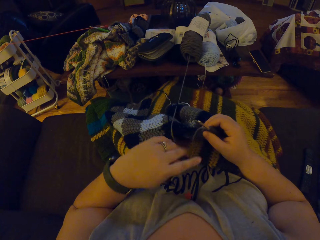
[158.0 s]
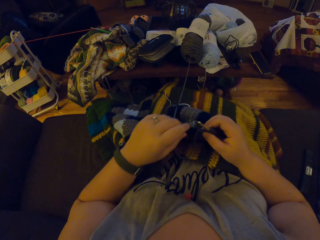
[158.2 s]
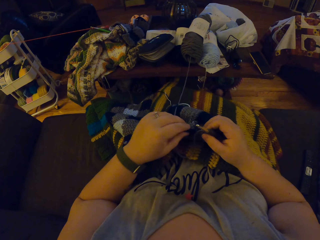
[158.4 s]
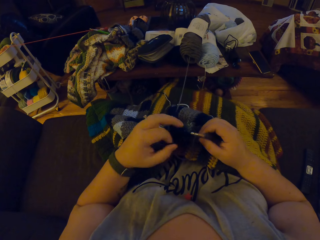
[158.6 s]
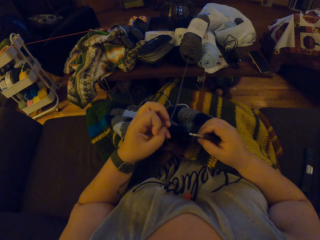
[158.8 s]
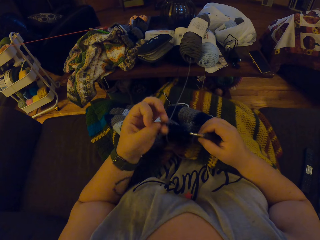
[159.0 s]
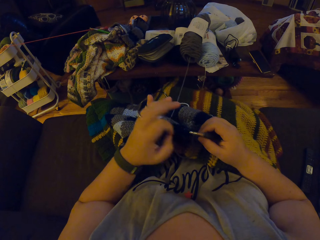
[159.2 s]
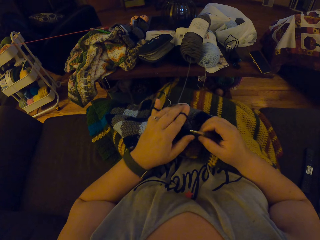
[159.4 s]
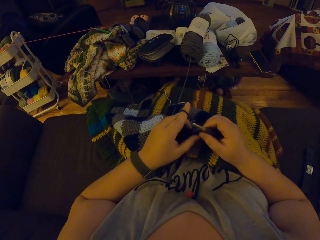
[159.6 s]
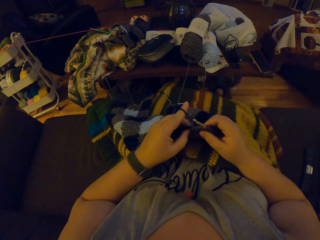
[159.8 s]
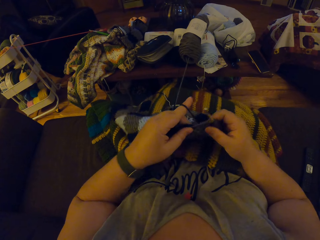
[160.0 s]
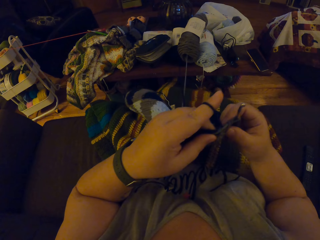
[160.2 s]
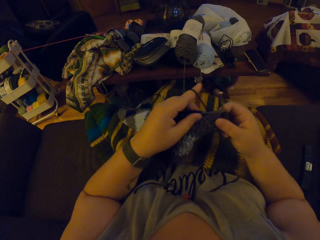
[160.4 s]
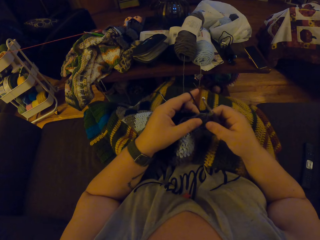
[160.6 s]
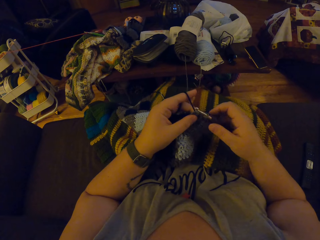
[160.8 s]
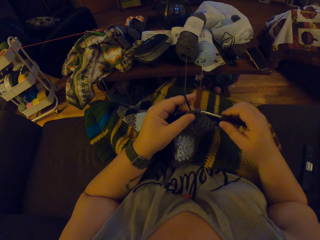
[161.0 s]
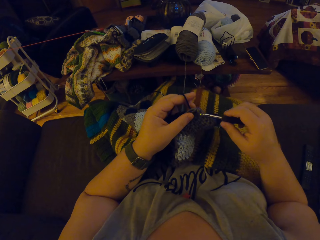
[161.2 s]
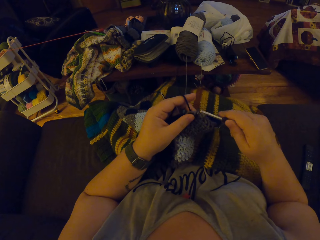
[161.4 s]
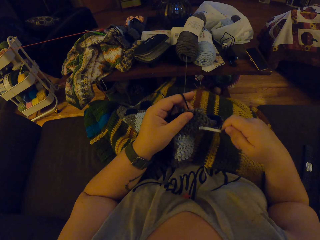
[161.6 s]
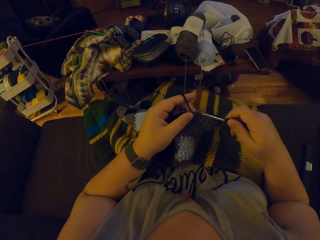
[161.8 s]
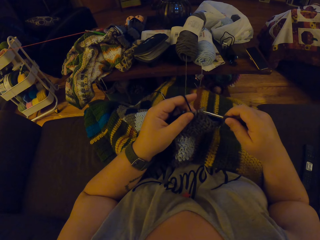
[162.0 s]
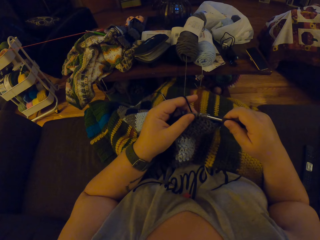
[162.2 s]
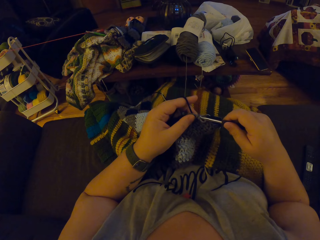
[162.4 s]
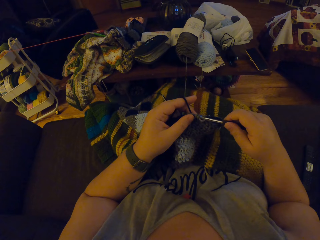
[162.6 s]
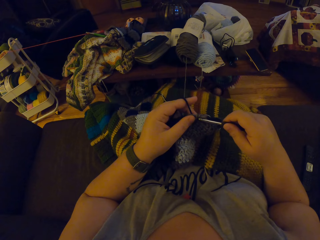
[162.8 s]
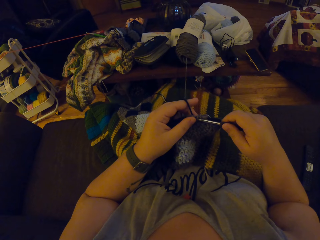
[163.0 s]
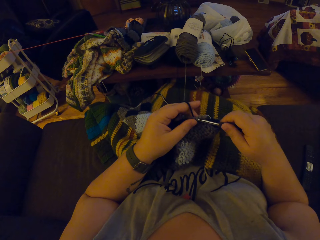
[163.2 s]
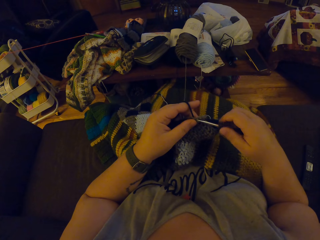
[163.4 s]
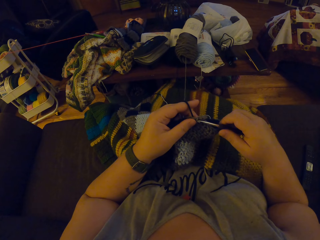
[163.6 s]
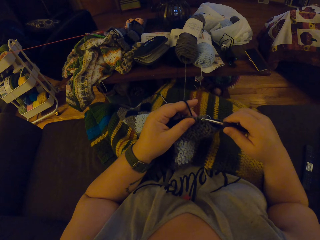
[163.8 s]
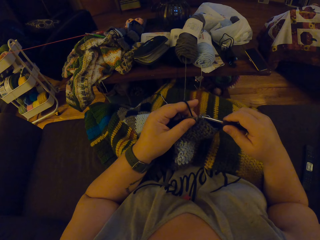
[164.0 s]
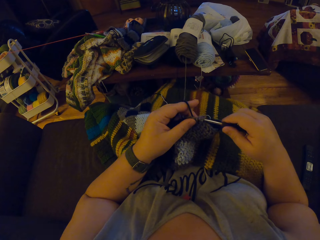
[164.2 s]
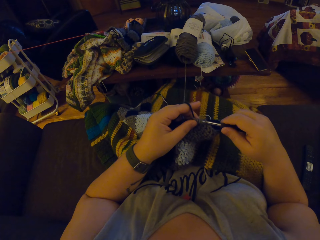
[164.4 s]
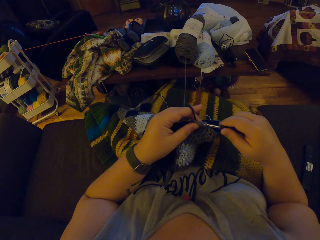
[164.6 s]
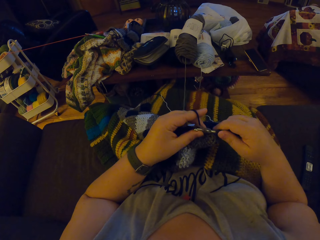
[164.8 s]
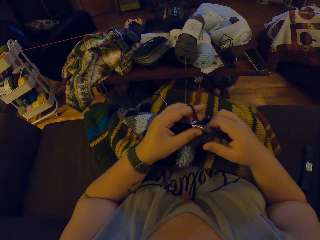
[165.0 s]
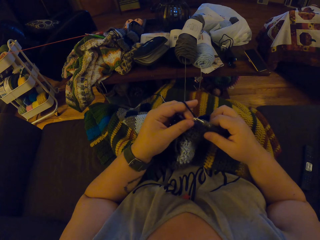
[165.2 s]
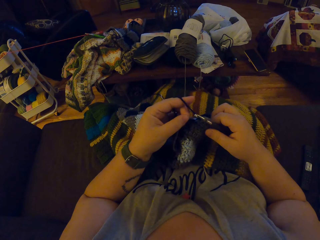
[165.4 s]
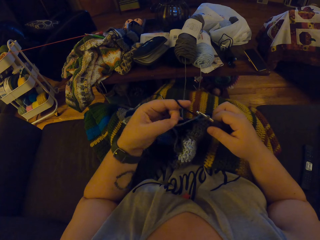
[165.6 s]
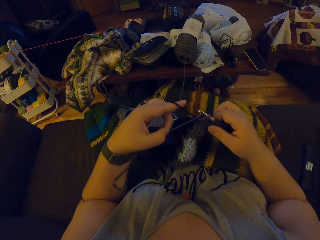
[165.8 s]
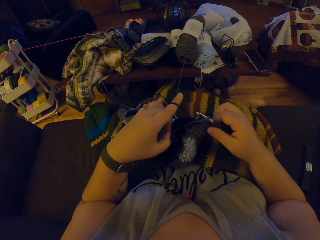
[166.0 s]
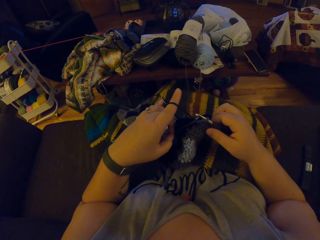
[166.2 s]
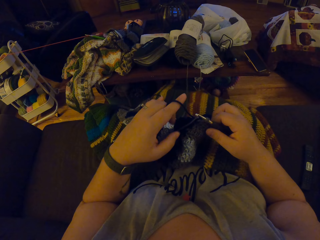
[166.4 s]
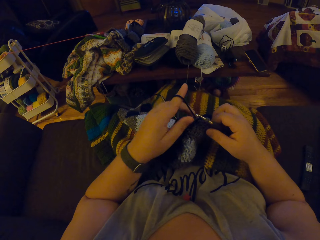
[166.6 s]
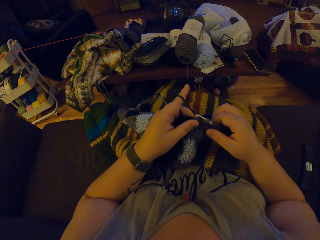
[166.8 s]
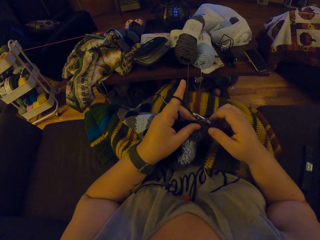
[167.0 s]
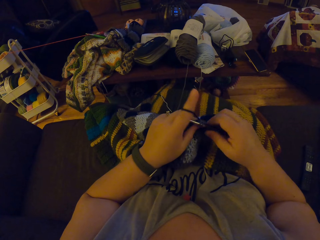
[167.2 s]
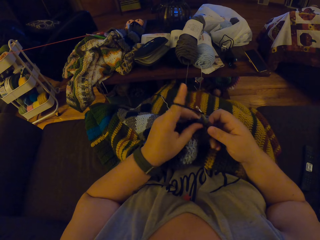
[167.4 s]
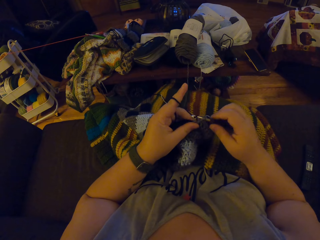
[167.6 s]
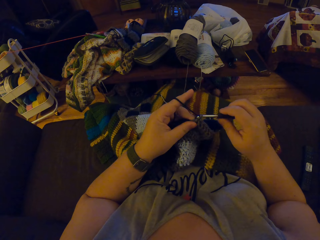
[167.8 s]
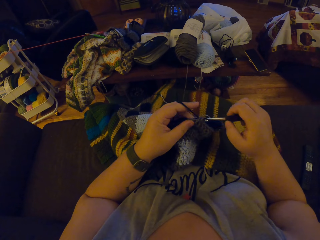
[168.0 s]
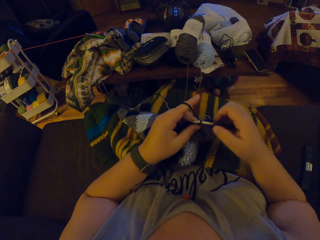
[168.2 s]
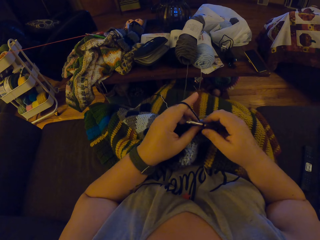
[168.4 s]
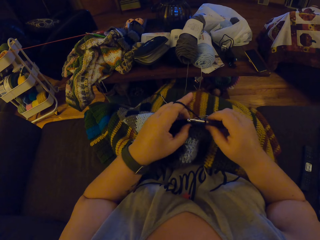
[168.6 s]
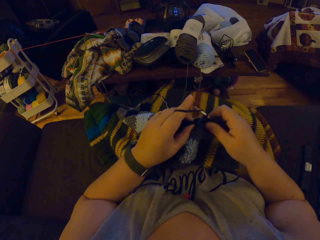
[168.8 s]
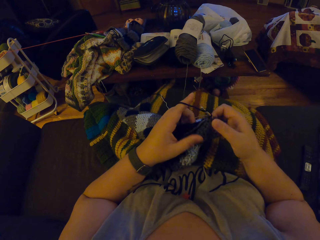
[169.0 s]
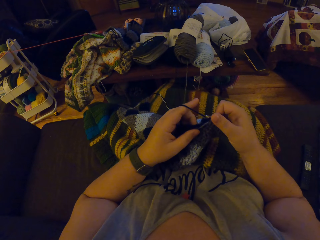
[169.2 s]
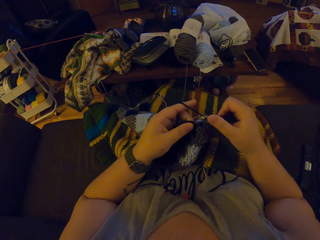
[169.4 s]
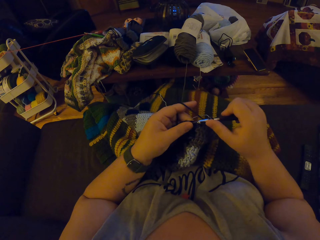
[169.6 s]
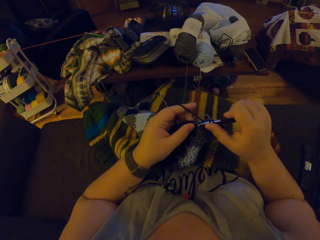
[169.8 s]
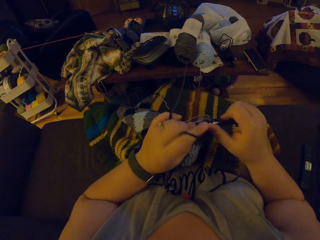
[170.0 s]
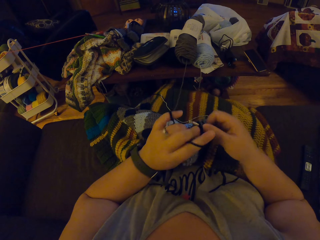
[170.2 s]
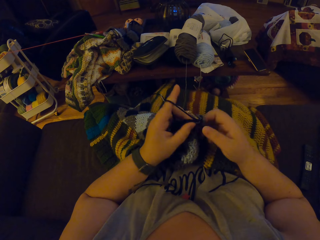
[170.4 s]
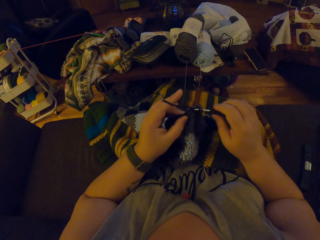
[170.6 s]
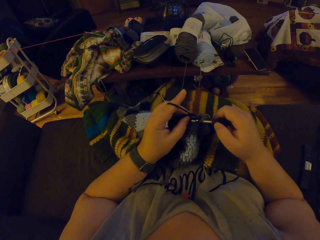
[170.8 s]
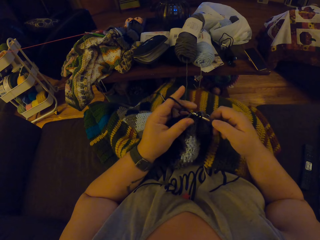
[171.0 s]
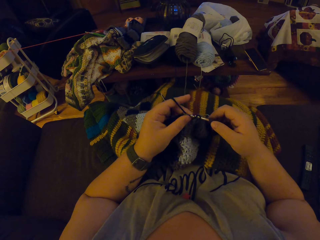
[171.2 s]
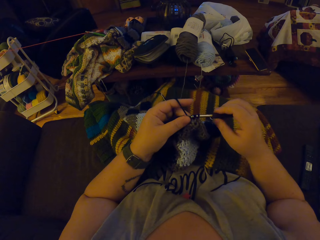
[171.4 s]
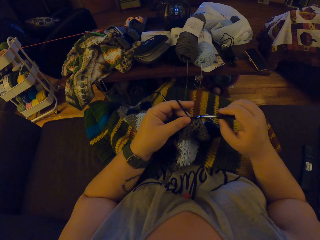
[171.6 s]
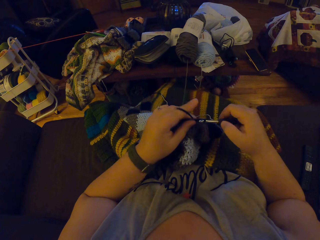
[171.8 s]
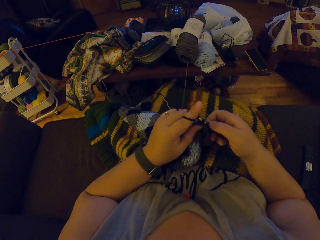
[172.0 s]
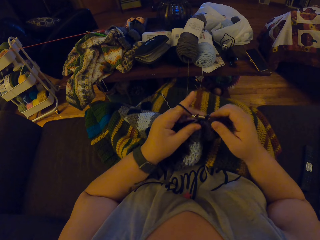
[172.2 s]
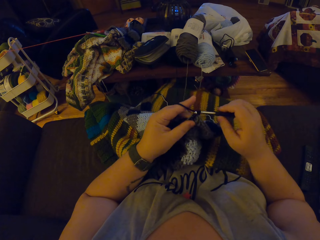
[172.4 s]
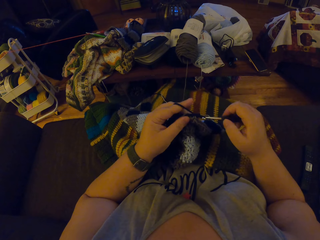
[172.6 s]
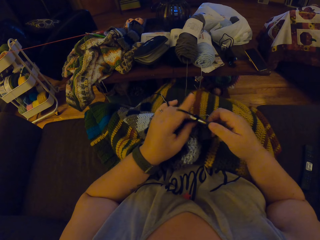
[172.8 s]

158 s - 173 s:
The camera wearer drops the grey yarn on her lap. She hangs the black yarn on her left index finger. She adjusts the crochet on her lap. She removes the crochet hook from the crochet. She inserts the crochet hook into the crochet. She crochets the woolen fabric. She draws the black yarn. She crochets the black yarn with the crochet hook.

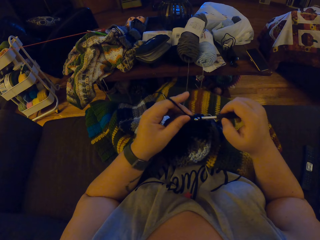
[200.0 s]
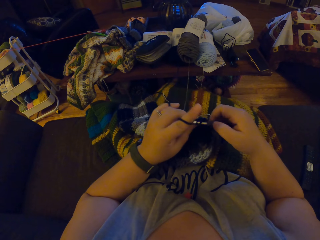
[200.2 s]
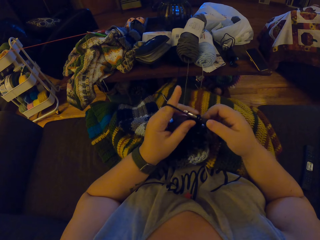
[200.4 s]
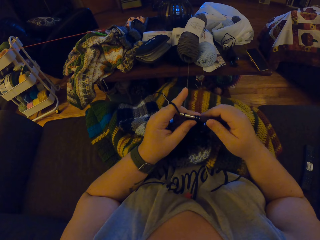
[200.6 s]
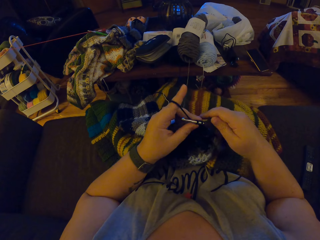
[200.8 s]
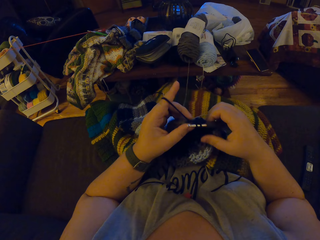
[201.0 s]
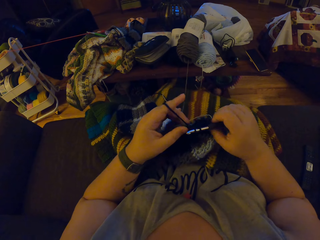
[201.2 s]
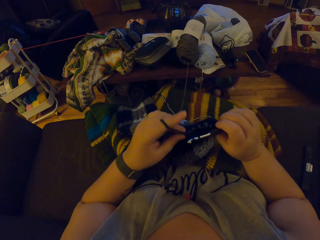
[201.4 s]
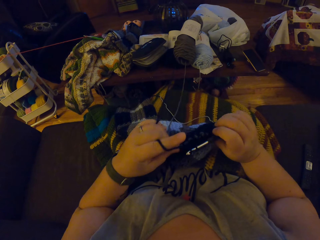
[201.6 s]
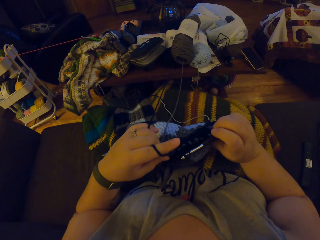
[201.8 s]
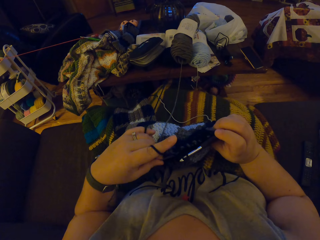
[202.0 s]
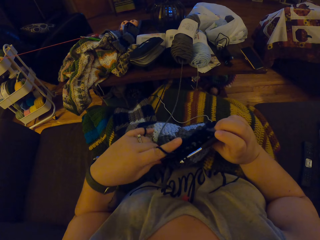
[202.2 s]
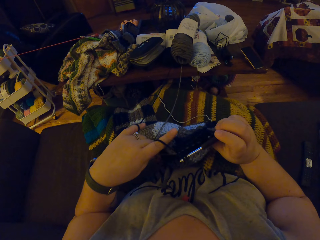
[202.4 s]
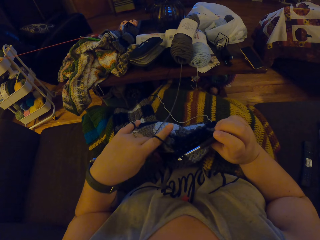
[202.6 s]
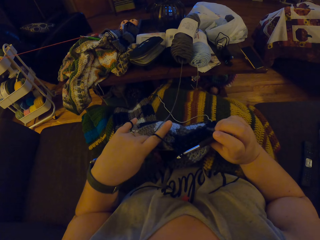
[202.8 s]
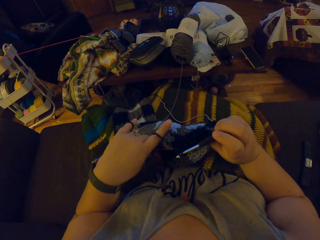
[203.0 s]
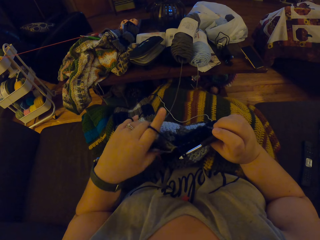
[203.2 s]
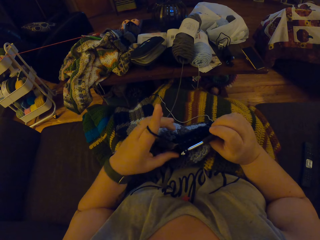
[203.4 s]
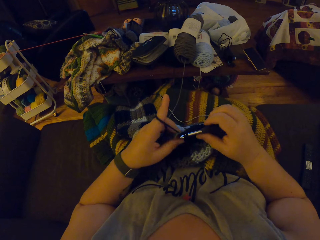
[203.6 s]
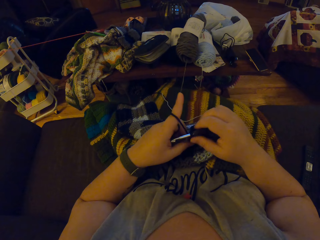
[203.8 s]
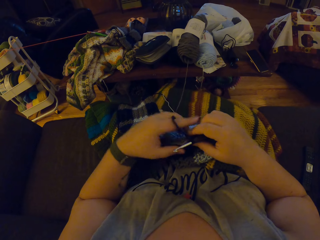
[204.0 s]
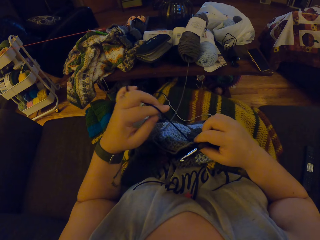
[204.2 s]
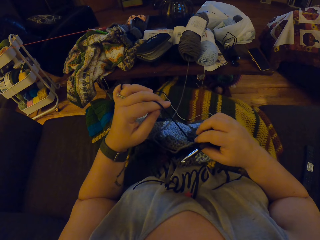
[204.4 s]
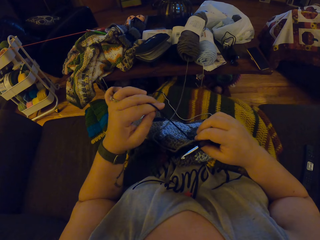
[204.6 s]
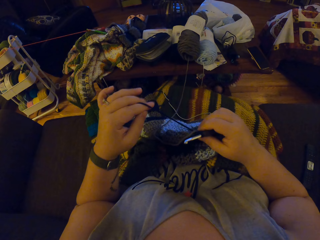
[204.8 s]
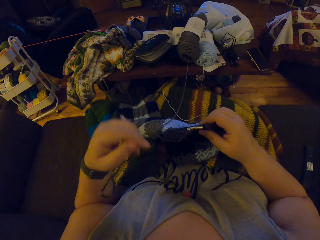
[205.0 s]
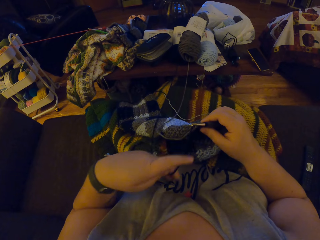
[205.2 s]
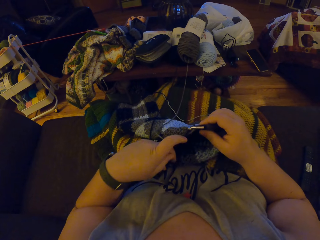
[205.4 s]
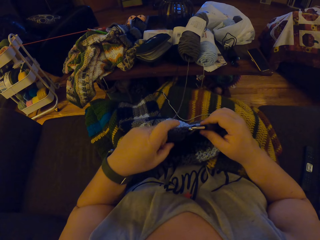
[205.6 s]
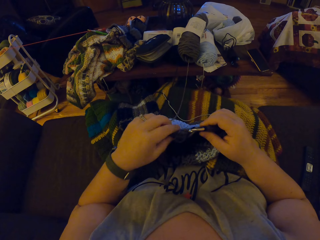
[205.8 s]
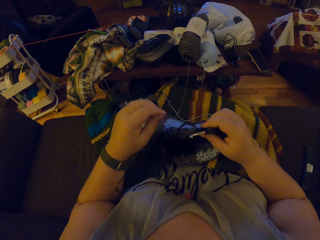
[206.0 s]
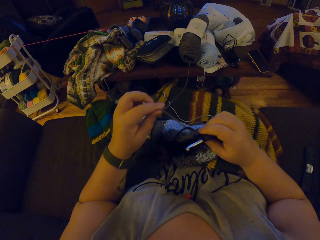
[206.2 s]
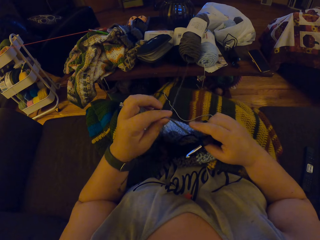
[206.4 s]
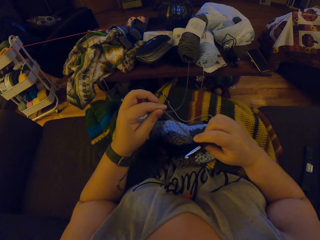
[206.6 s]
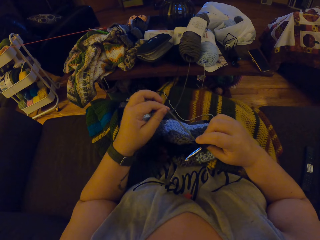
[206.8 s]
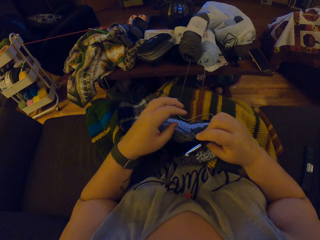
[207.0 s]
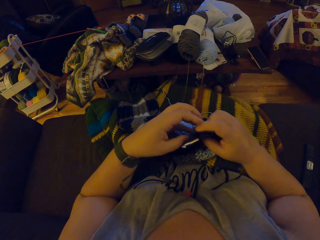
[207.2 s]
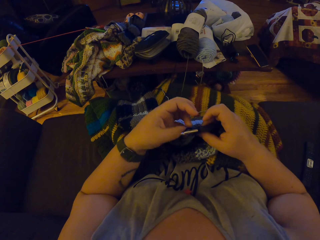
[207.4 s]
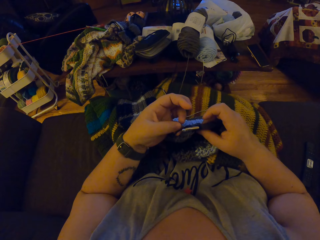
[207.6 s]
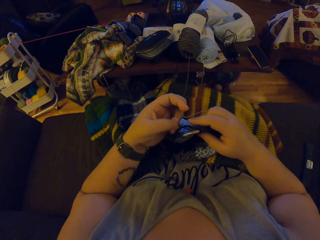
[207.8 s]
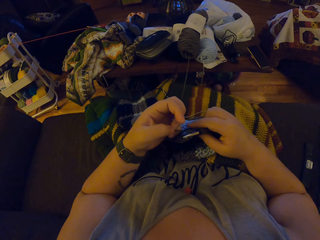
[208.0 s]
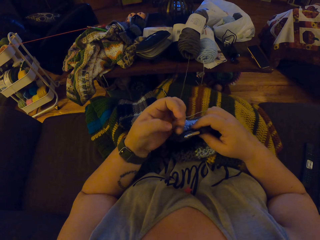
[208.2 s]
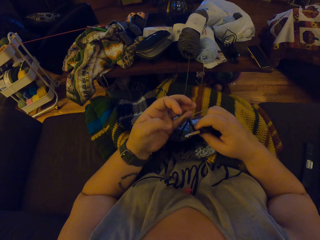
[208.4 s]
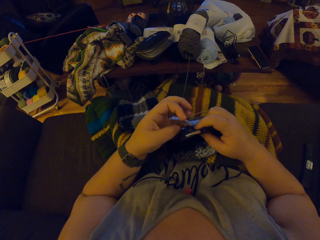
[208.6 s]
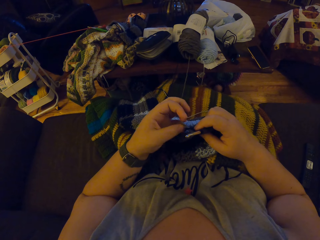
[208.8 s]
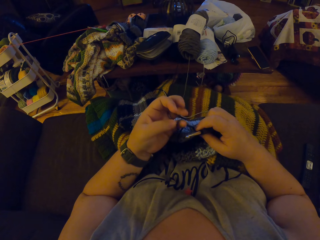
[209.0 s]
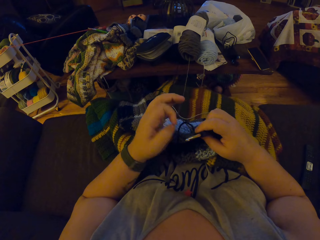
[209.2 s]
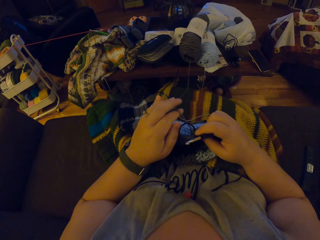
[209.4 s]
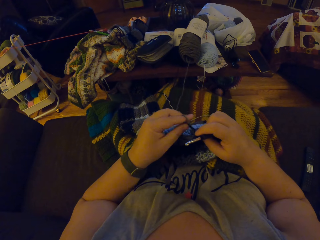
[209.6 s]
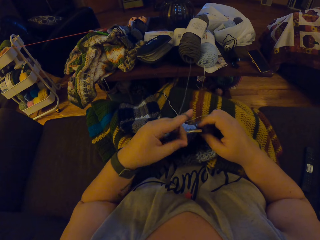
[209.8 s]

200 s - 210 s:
The camera wearer turns the woolen fabric. They draw the black yarn. They drop the black yarn. They draw the grey yarn. They hang the grey yarn on the left pinky and left index fingers.
